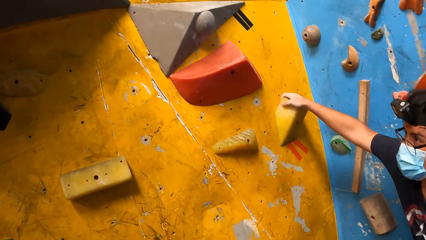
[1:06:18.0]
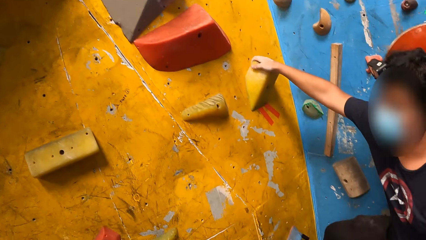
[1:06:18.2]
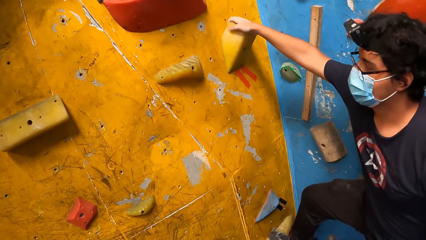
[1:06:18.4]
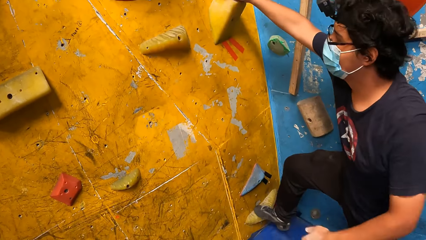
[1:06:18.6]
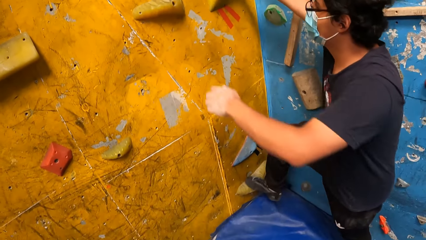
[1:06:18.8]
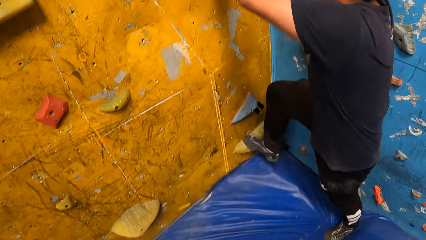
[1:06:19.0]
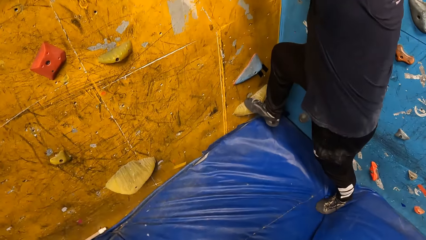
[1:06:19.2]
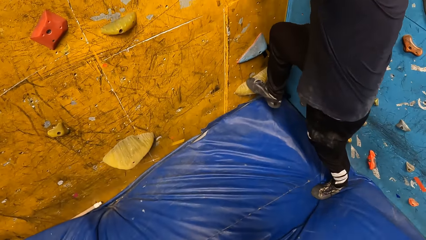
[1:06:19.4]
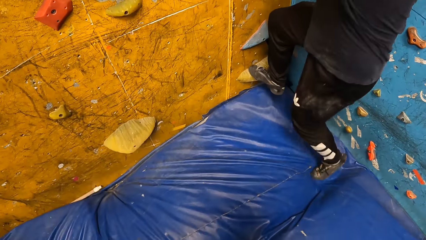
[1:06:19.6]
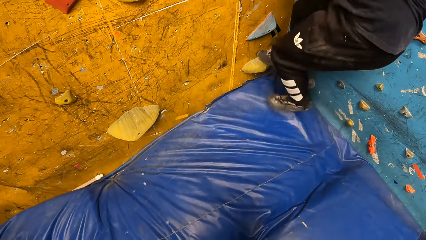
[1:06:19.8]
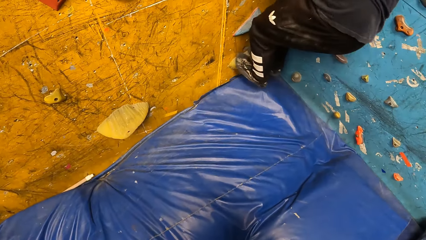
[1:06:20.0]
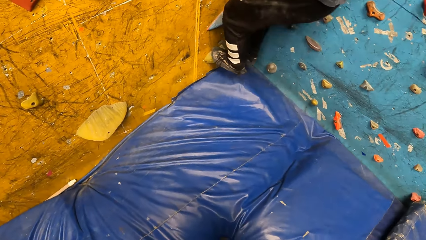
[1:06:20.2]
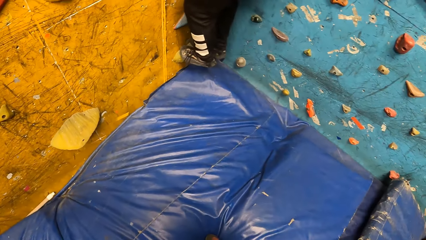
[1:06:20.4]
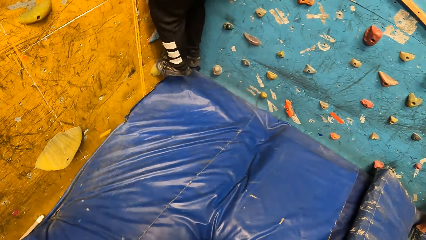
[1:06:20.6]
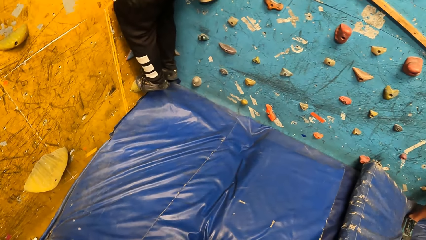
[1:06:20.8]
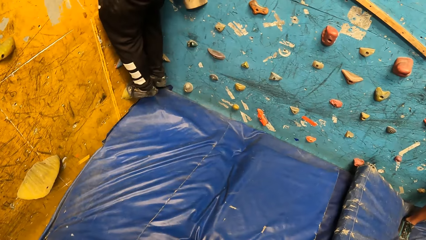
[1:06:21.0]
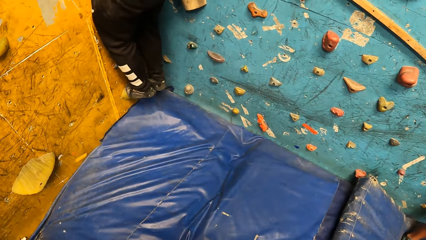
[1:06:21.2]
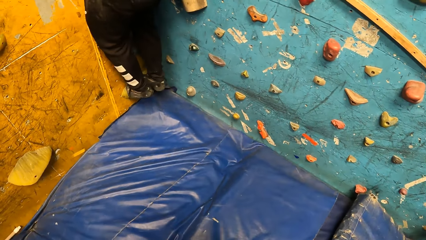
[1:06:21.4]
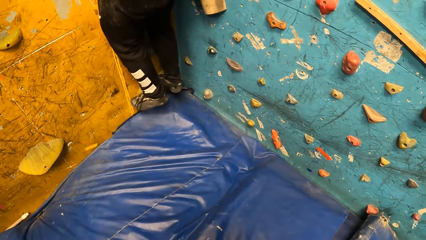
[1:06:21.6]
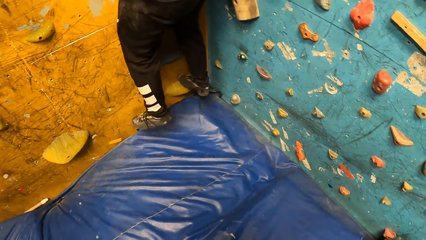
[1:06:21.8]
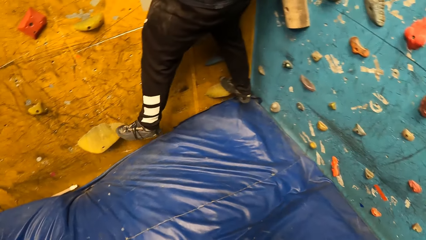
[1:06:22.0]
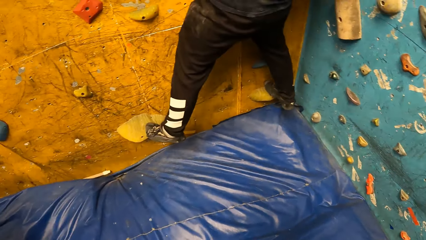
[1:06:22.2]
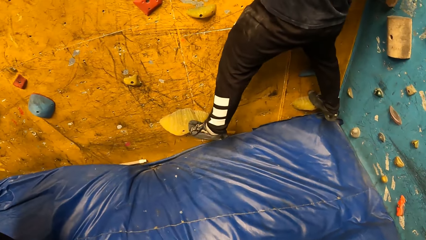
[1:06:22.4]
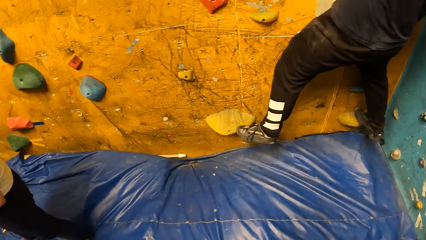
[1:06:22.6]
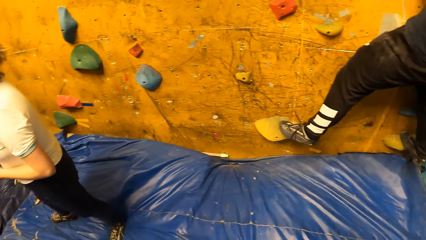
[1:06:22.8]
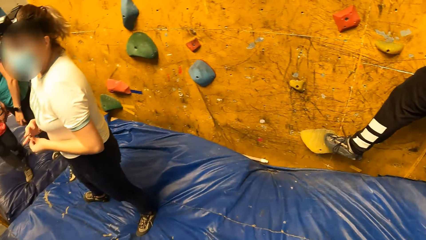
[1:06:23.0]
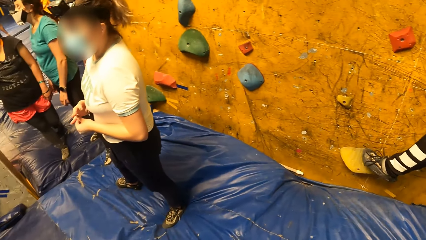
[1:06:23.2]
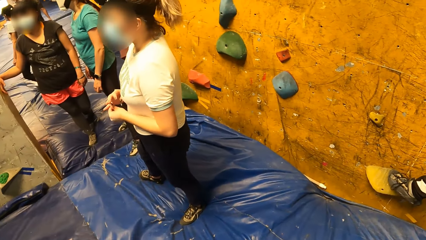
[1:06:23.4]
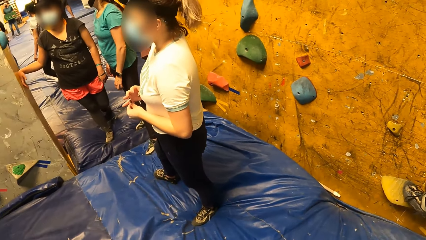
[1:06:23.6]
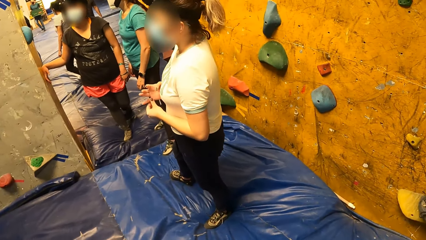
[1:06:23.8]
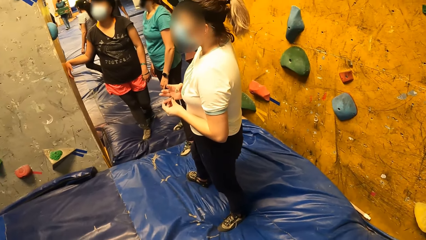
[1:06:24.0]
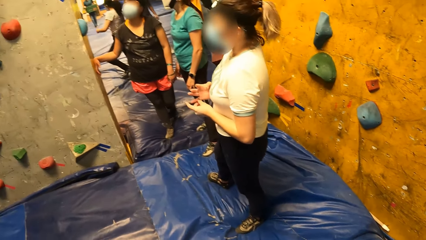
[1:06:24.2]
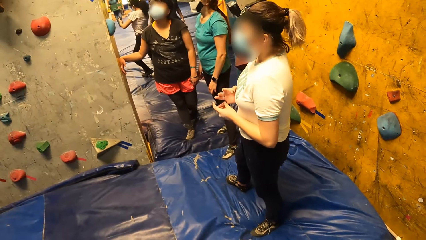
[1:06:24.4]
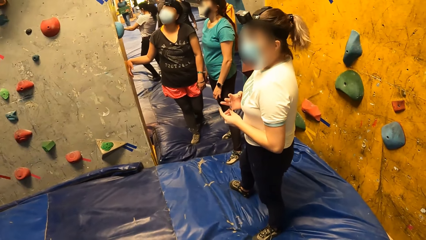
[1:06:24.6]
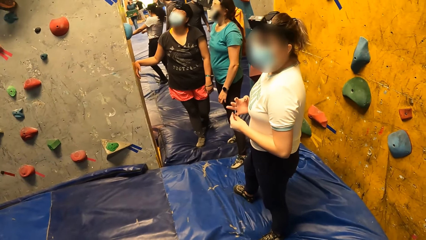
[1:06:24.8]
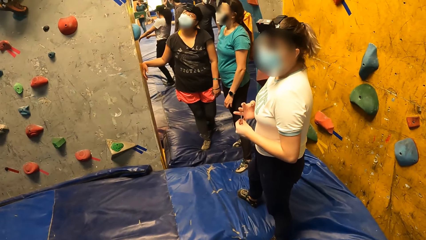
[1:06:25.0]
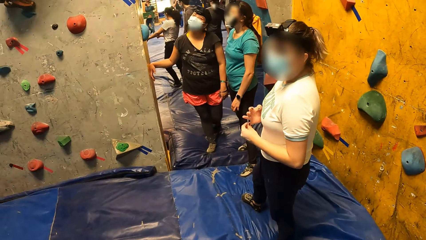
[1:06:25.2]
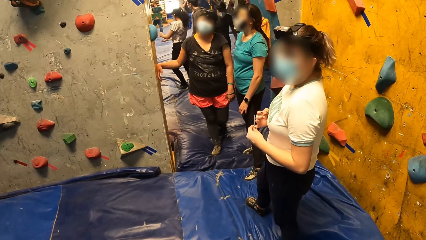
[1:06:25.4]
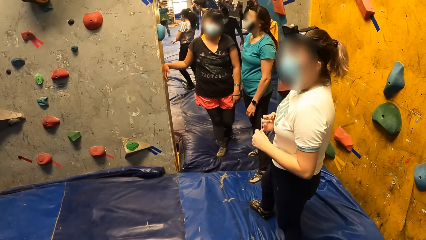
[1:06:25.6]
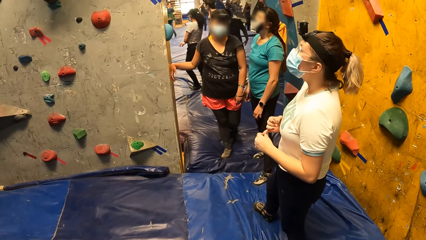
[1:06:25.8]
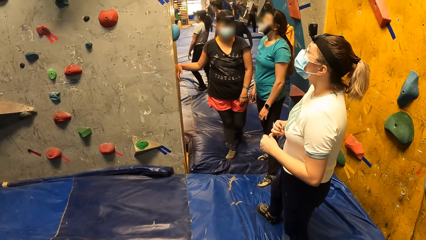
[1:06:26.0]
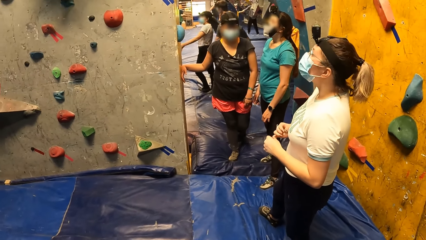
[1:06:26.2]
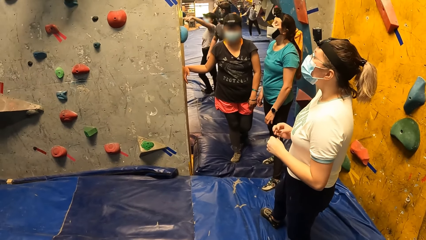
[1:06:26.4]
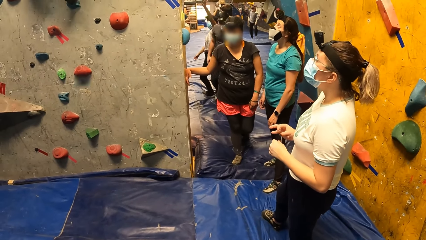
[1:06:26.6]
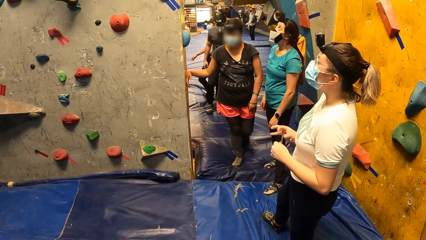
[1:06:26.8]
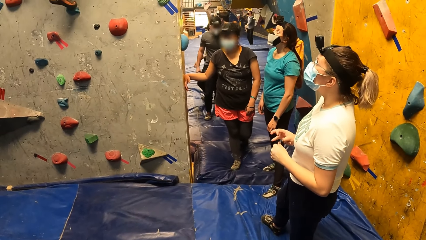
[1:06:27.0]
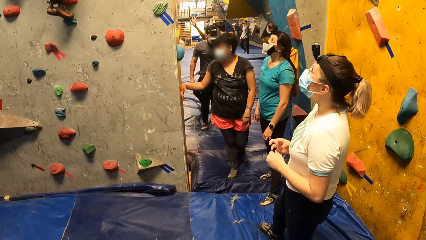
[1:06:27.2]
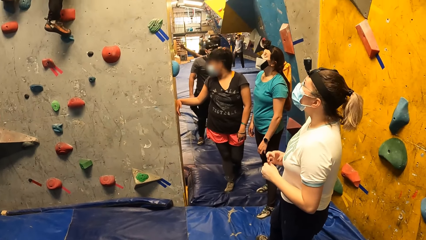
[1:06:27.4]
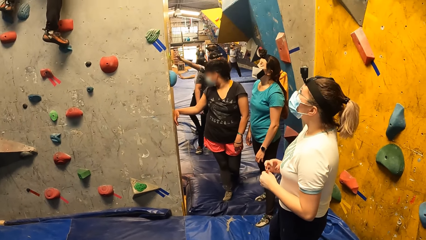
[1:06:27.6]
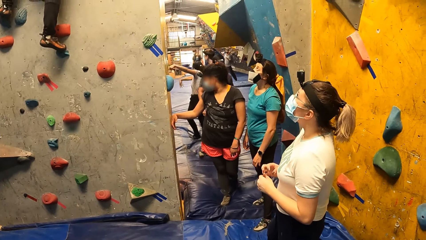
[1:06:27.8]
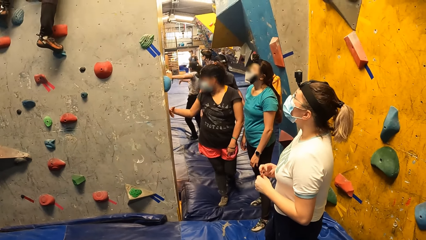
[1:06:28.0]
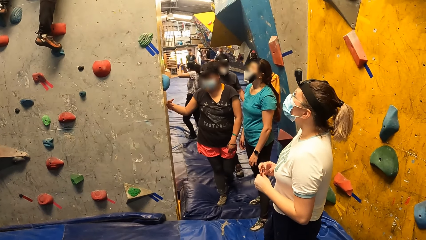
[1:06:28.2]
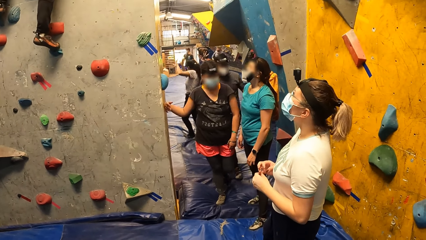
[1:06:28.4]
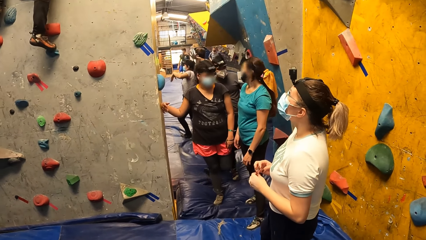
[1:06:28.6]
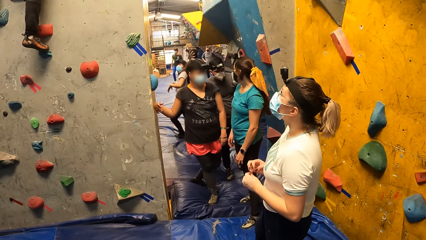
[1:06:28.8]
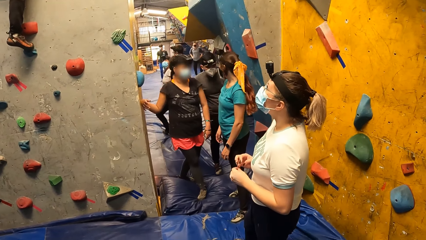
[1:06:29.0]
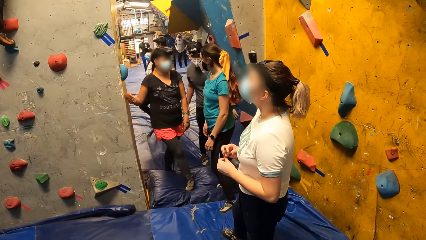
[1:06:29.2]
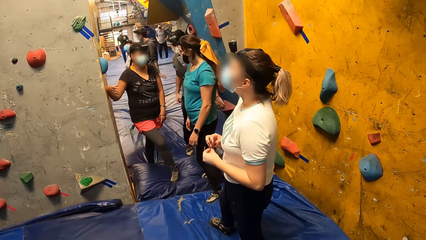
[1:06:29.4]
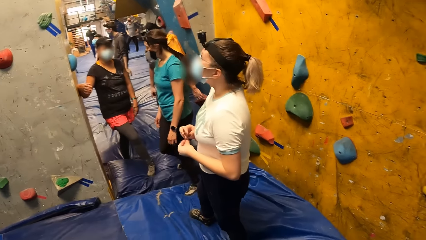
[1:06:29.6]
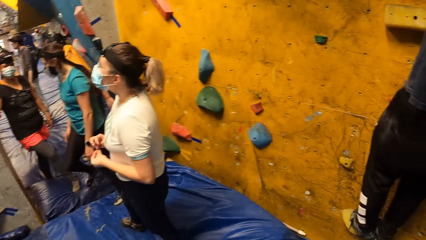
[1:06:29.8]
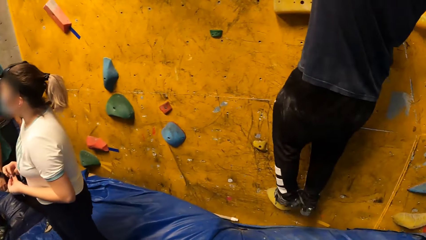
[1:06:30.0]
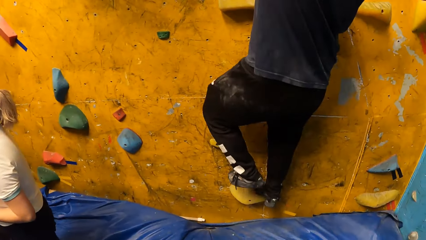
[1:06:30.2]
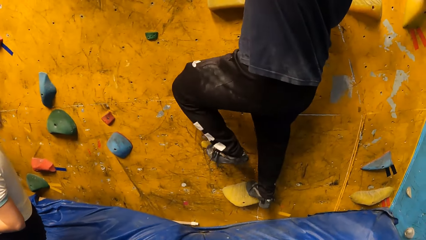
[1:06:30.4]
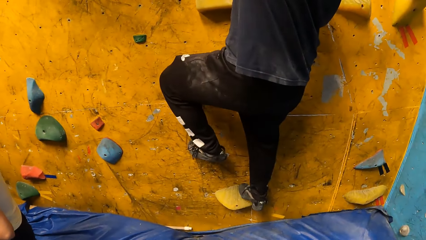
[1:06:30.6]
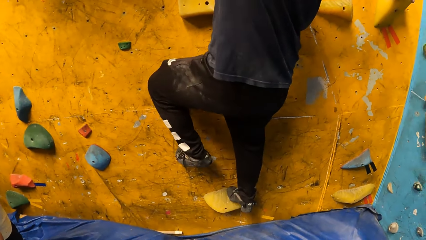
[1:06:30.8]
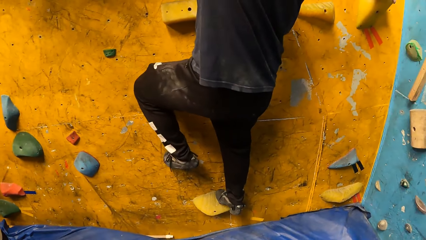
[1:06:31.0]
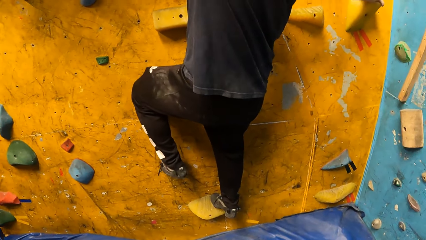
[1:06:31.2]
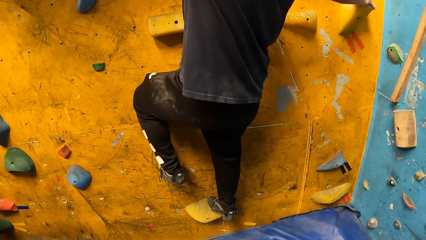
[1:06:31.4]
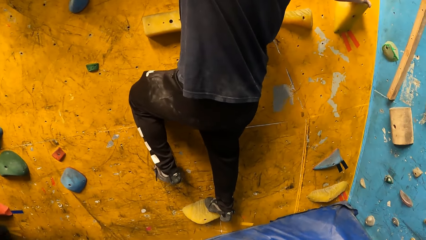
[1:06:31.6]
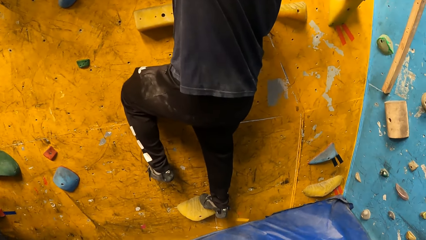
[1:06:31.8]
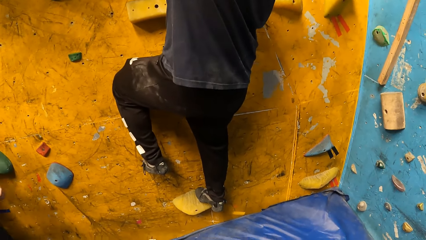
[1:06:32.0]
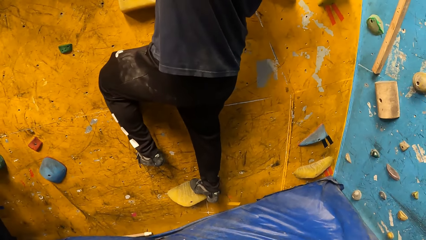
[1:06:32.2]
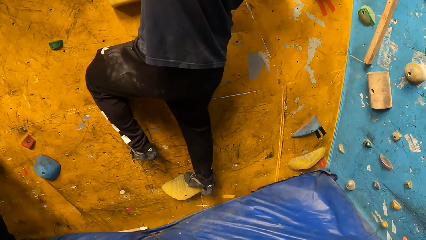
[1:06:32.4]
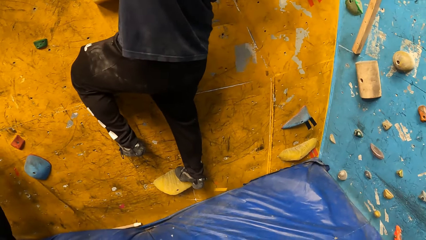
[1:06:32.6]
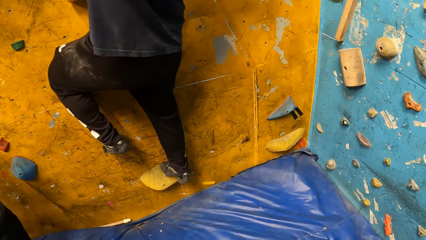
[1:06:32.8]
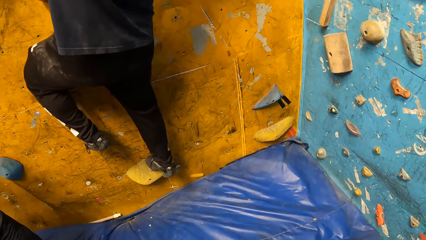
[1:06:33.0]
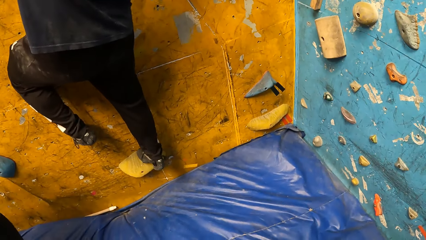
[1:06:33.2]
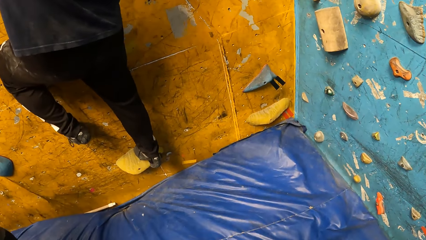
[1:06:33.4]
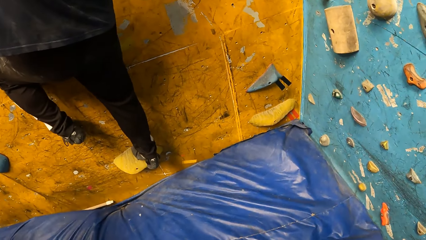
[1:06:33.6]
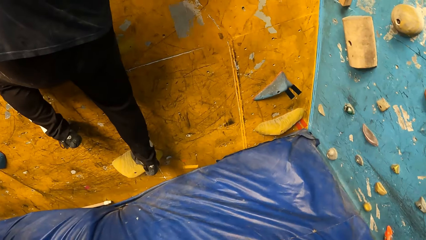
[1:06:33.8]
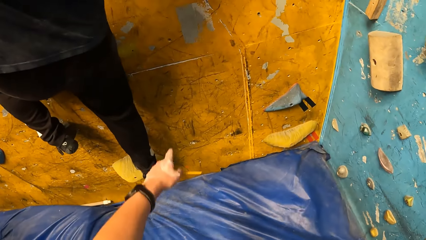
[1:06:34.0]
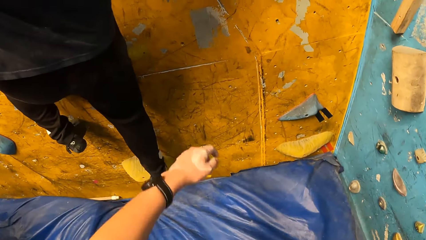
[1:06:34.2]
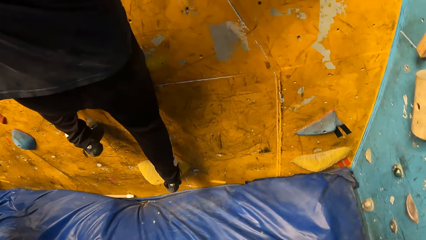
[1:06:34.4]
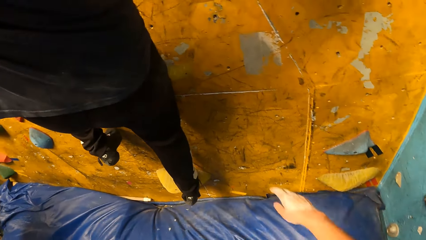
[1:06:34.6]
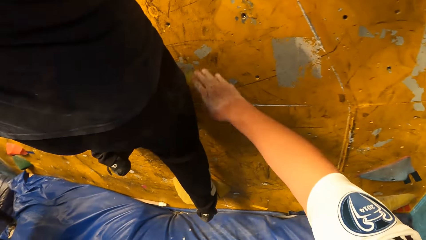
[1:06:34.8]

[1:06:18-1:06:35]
The man climbs the climbing wall.
